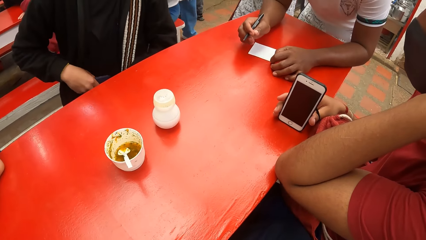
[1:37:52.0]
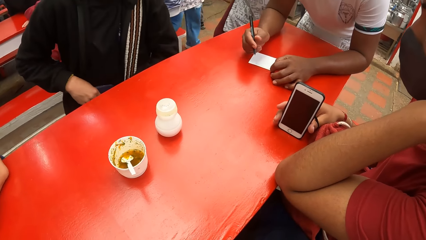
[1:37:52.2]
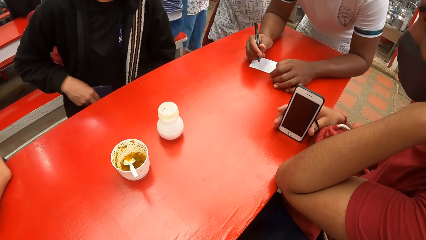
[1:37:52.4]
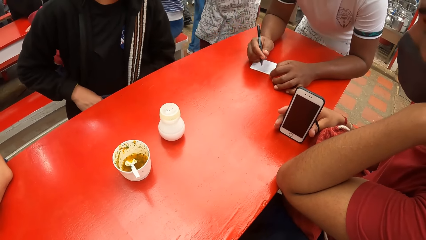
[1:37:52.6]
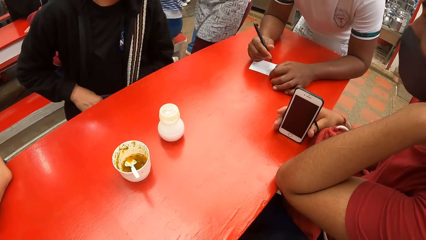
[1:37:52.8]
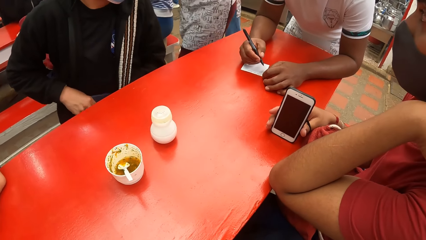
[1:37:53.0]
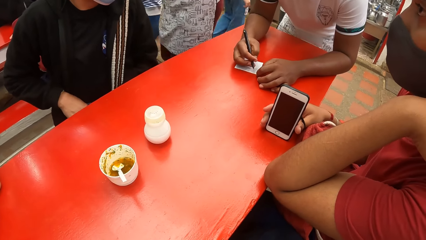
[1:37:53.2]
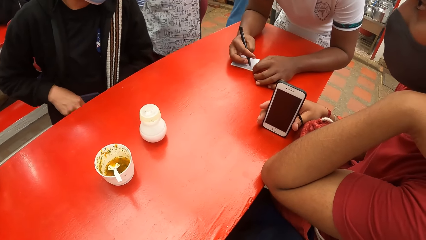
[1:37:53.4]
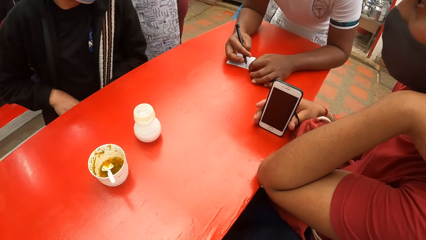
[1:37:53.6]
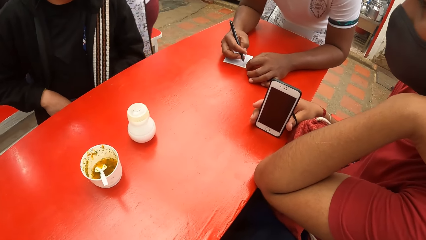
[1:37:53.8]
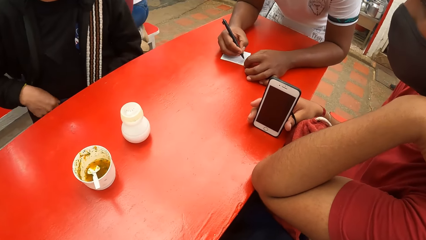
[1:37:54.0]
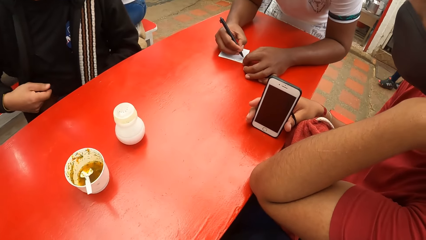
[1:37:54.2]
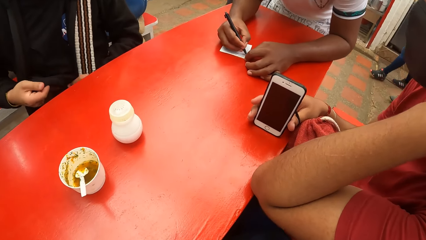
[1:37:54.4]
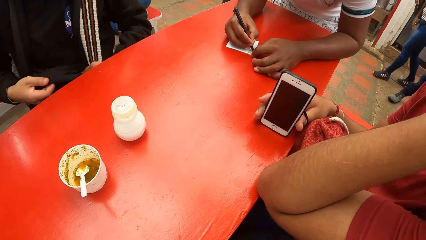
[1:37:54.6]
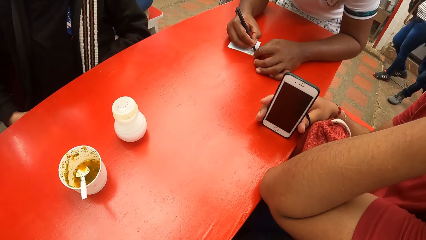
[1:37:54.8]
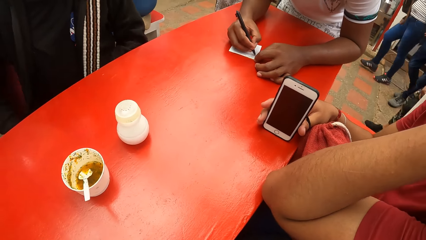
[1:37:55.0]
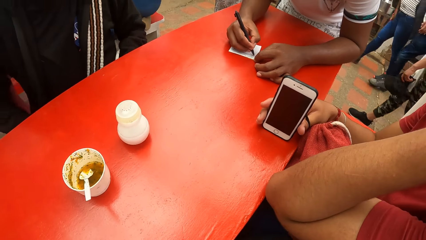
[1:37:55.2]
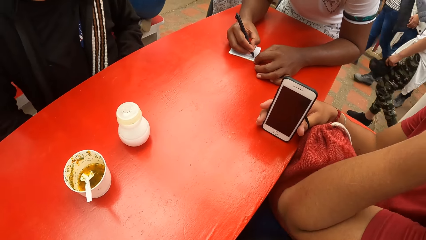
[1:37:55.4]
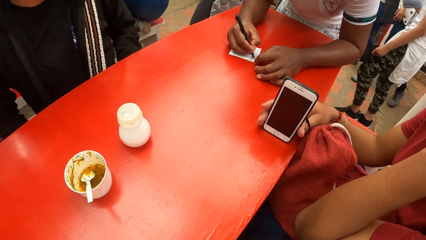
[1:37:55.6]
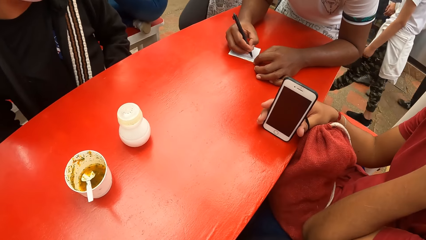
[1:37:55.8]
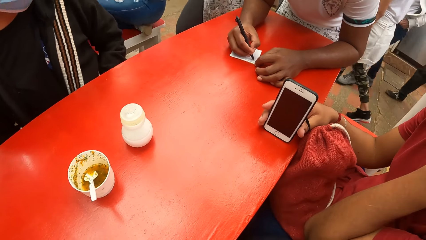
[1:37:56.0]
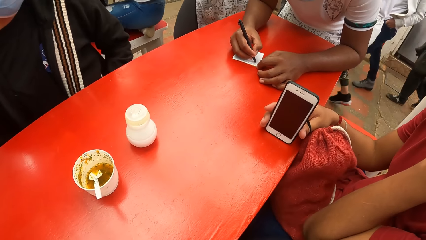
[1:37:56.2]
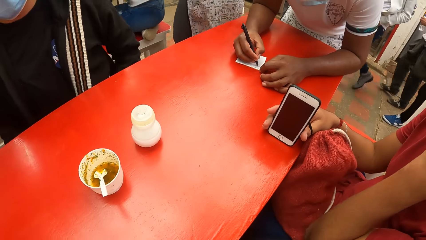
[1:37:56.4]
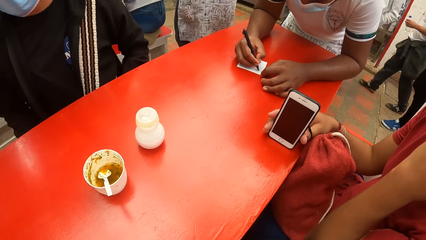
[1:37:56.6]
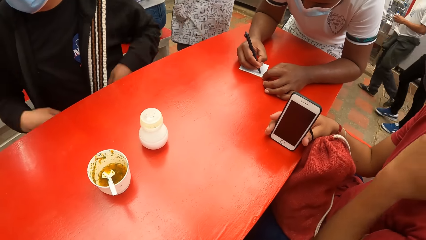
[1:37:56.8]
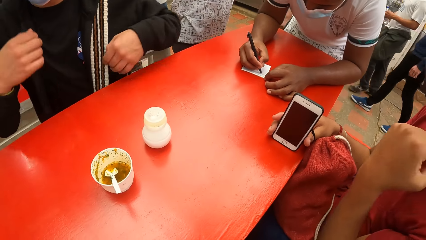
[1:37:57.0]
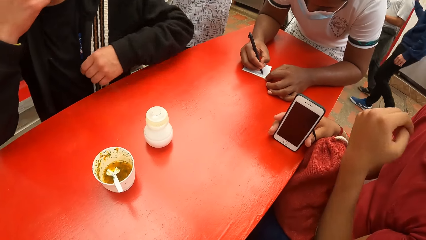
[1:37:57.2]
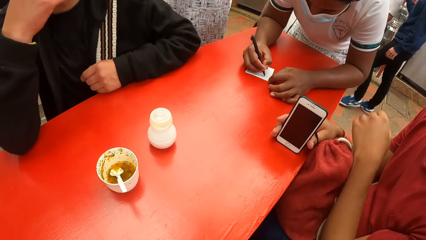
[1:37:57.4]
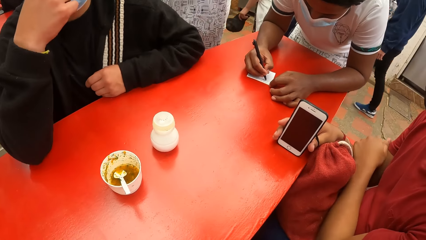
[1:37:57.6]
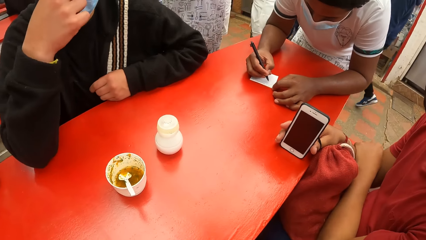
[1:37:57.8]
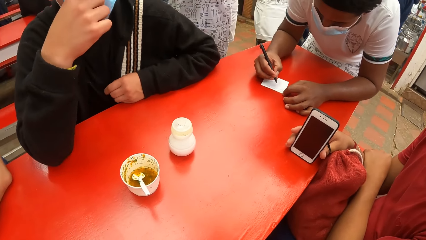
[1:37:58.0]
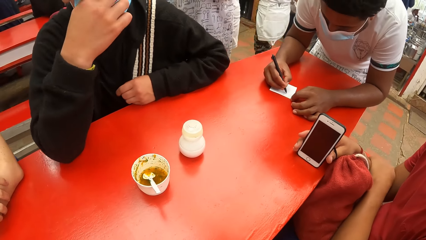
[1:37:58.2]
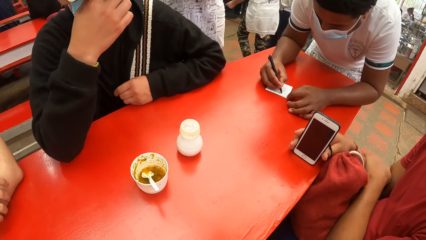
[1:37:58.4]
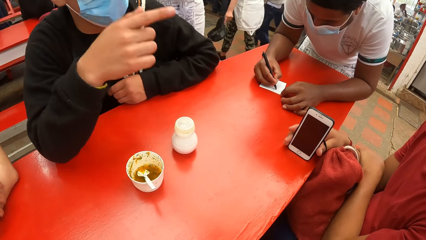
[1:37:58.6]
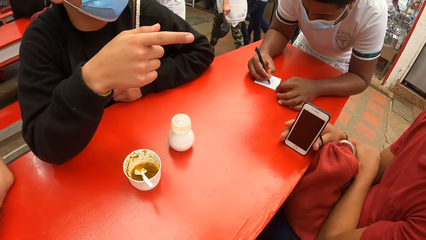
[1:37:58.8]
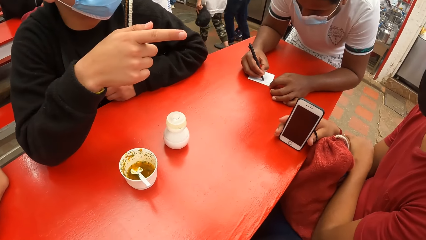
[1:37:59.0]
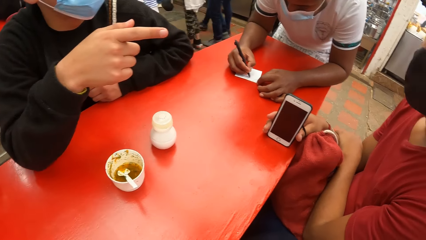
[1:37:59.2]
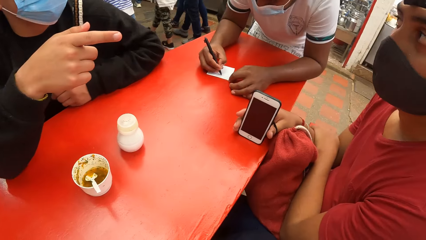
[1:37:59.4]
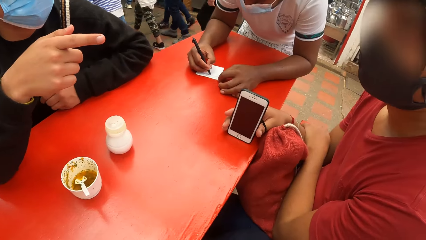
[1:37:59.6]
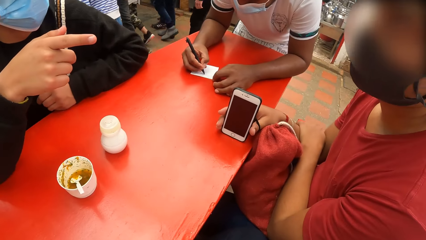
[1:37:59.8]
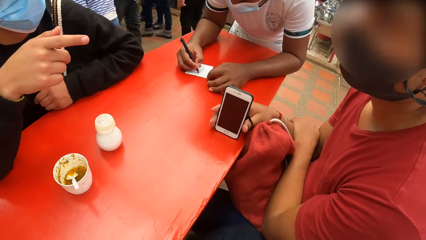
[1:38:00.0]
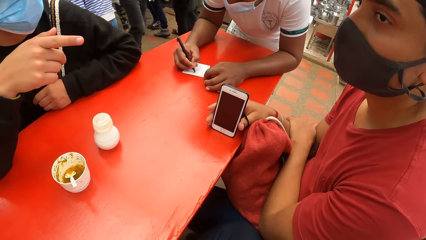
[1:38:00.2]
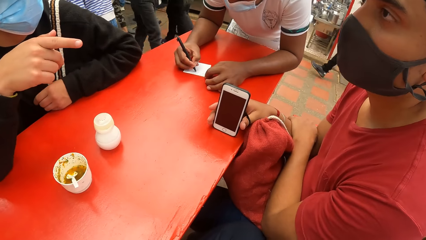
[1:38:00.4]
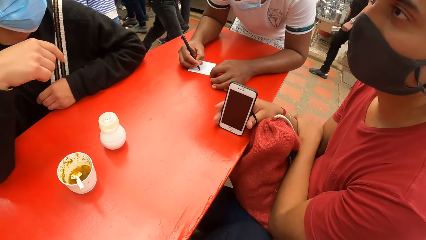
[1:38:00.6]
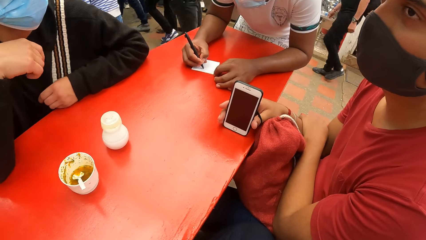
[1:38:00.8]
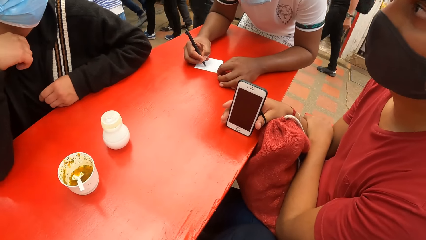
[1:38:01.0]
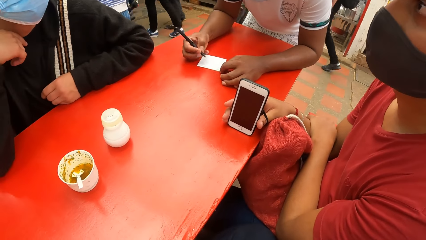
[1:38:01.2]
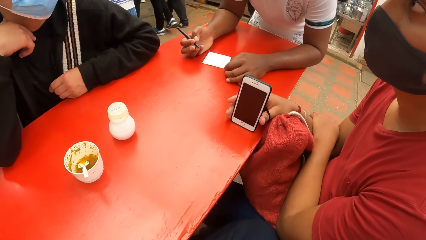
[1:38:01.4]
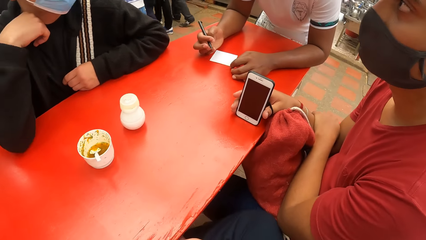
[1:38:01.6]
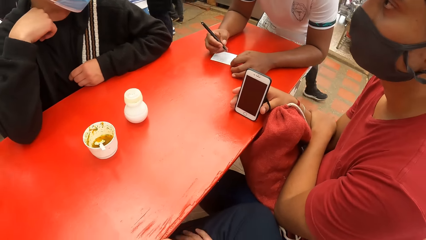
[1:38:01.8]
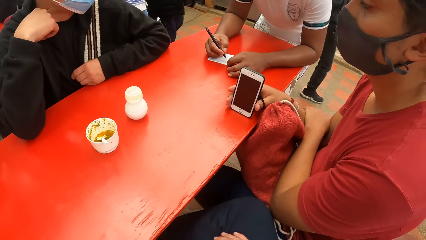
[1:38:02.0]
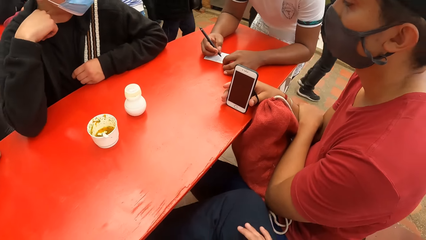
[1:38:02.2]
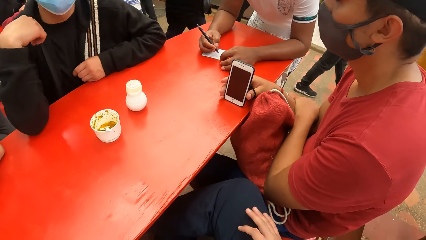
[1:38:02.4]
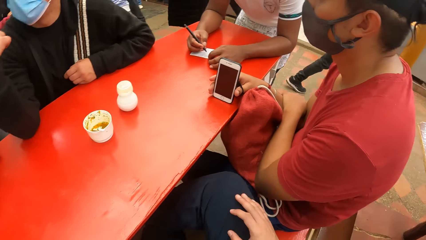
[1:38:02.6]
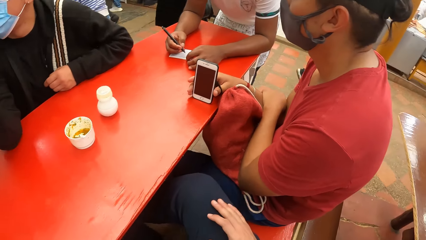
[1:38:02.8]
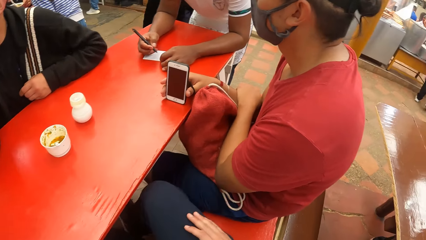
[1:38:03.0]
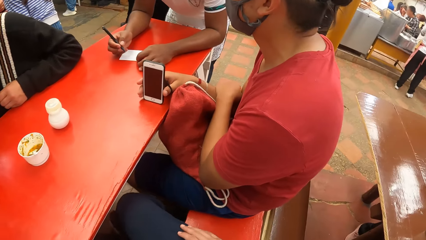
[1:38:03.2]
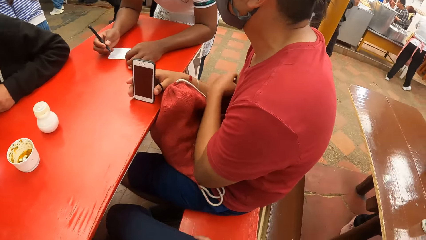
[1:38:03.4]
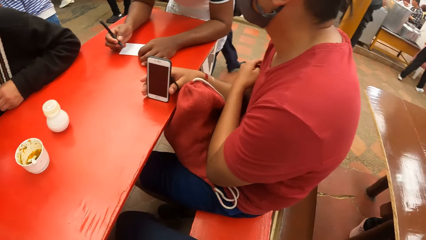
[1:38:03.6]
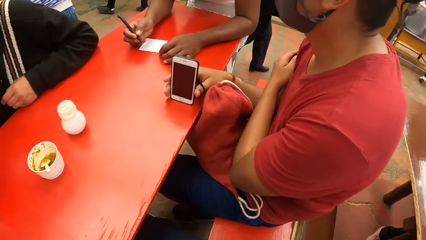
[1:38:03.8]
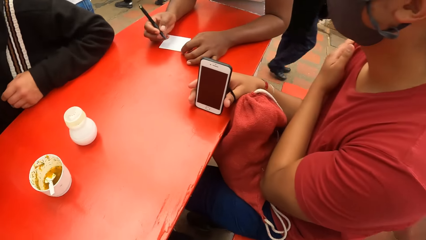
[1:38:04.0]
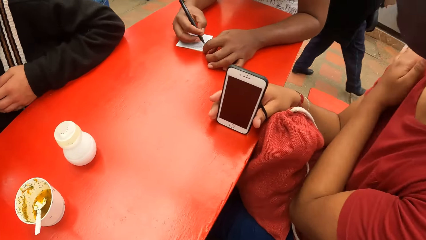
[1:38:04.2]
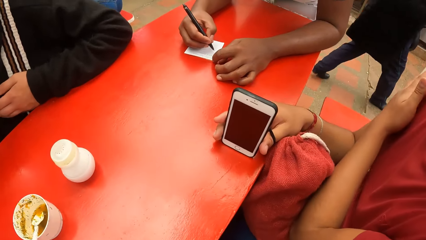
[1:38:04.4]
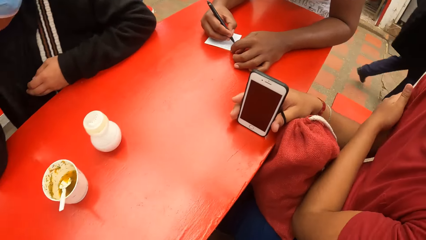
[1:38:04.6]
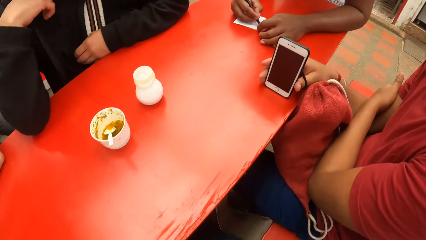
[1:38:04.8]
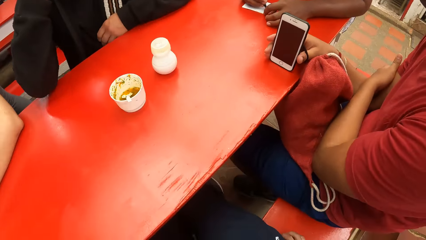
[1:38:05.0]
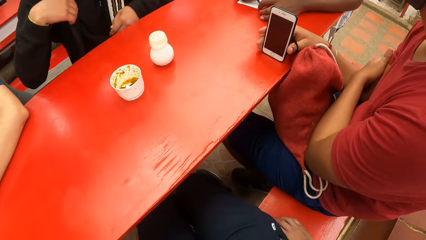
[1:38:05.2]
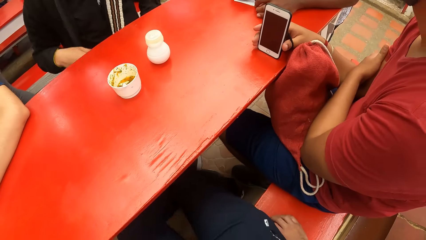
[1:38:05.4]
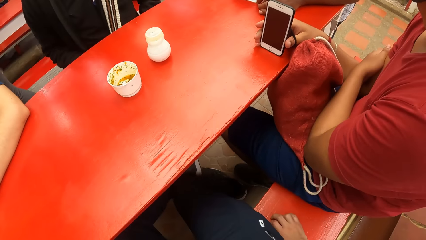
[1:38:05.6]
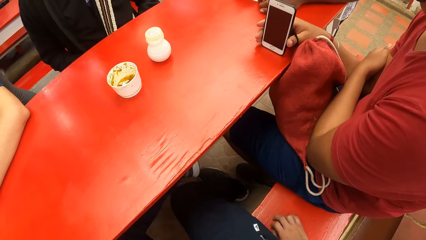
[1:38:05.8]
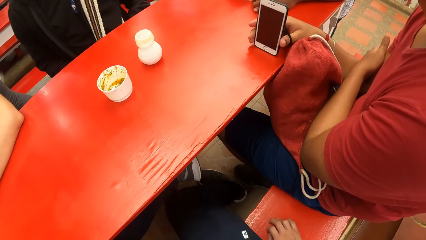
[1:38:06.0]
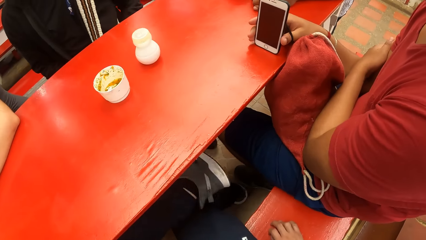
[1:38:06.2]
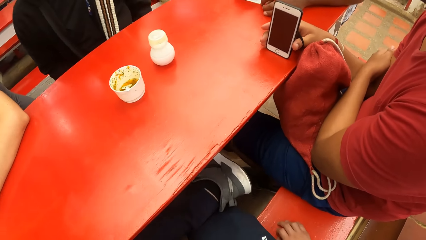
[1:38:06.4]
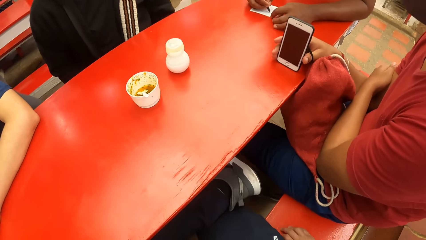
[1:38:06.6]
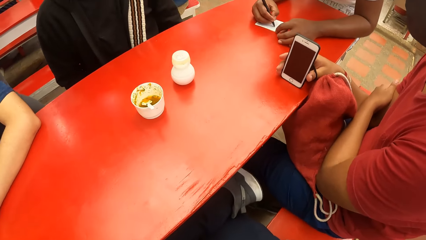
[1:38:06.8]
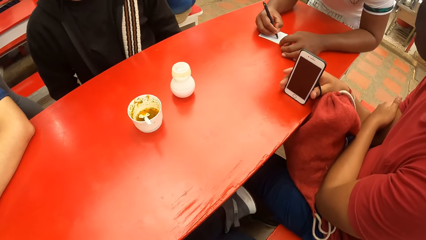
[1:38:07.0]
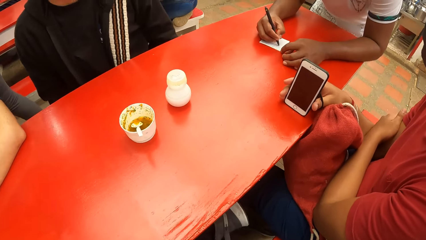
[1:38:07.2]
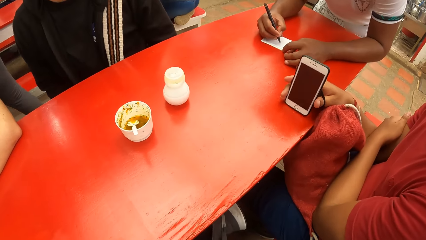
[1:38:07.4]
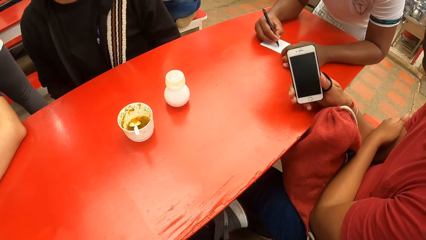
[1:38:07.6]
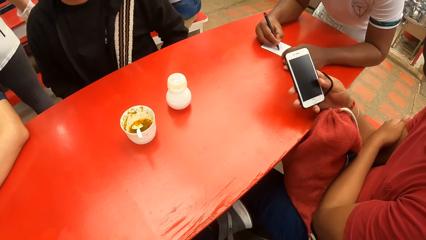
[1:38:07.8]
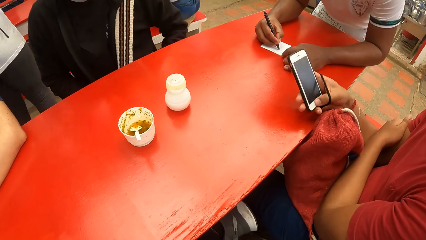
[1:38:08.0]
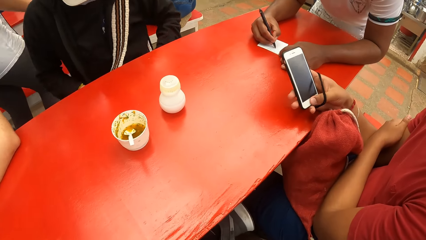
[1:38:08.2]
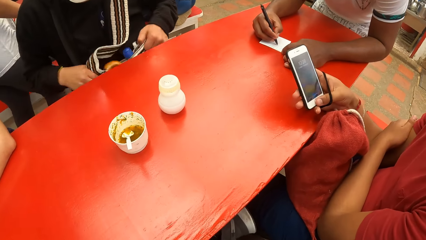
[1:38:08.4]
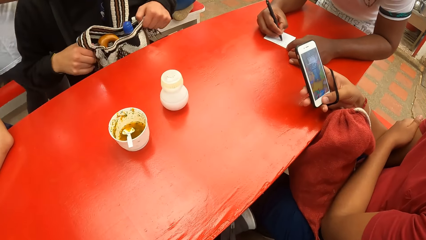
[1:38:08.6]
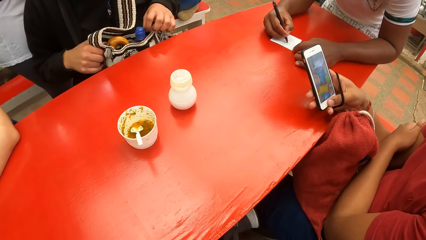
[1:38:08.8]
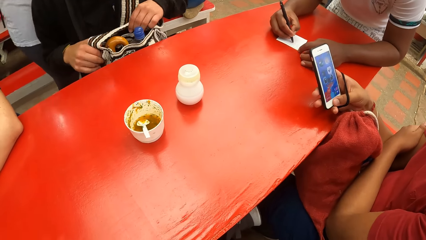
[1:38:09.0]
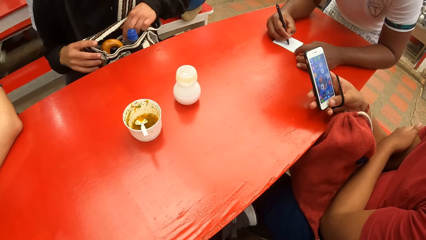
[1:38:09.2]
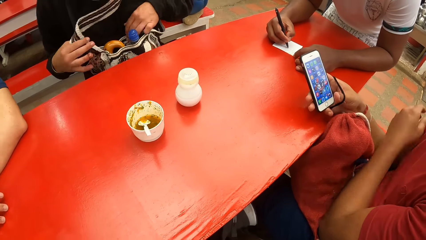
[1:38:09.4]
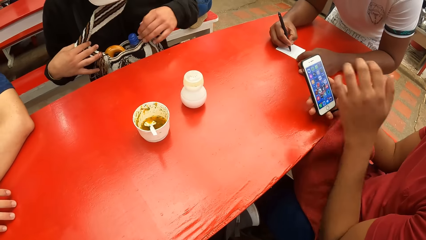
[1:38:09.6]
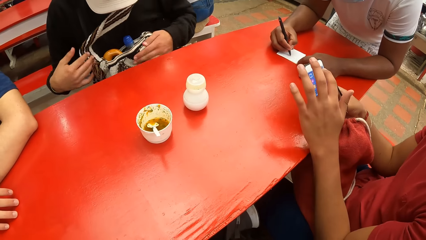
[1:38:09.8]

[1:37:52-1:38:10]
The waiter writes on the paper with the pen. A man lifts up his bag with his hands. Another man operates his phone with his hands.
